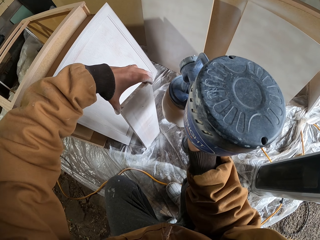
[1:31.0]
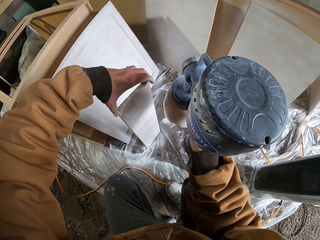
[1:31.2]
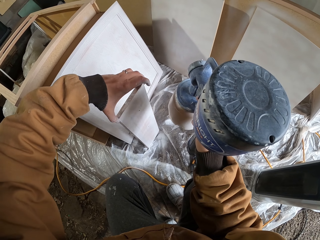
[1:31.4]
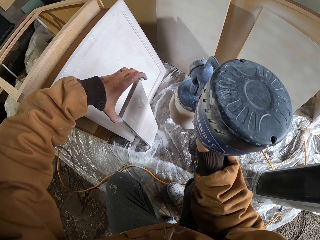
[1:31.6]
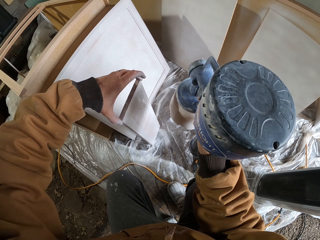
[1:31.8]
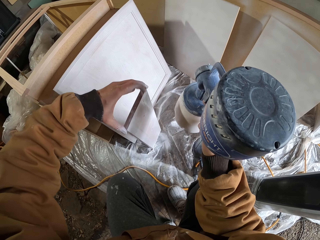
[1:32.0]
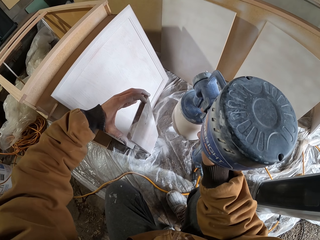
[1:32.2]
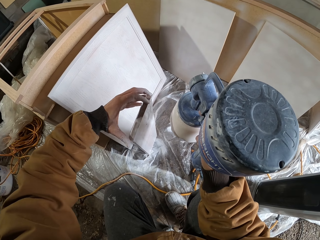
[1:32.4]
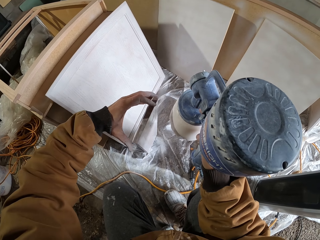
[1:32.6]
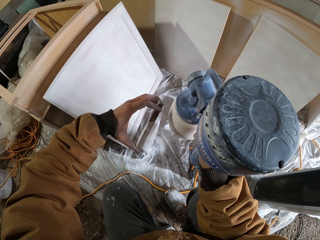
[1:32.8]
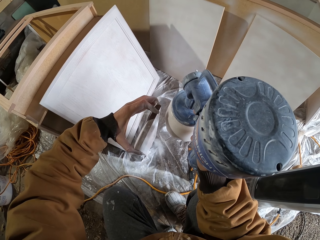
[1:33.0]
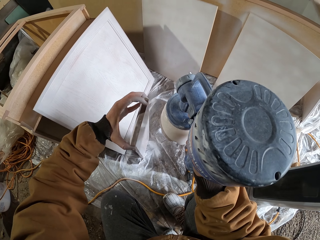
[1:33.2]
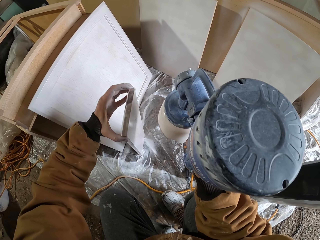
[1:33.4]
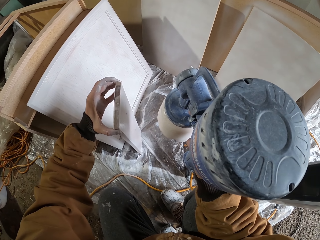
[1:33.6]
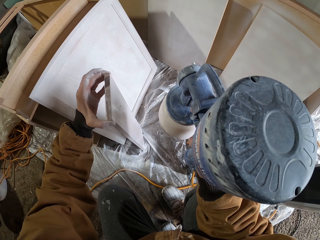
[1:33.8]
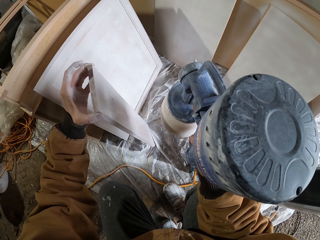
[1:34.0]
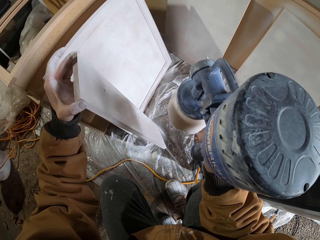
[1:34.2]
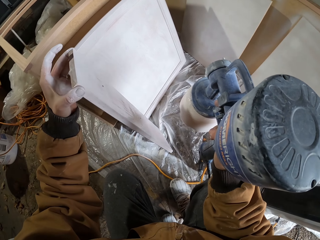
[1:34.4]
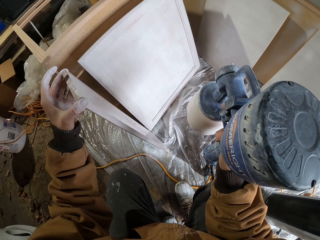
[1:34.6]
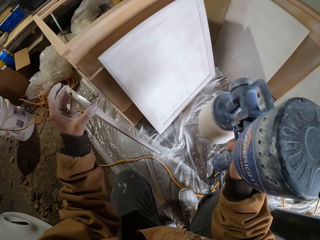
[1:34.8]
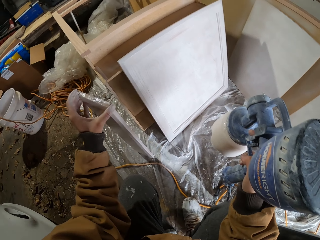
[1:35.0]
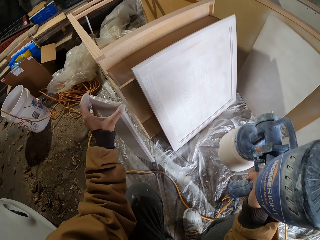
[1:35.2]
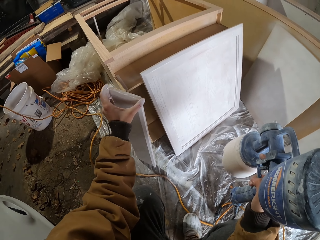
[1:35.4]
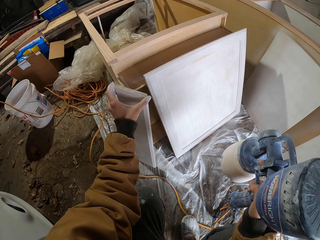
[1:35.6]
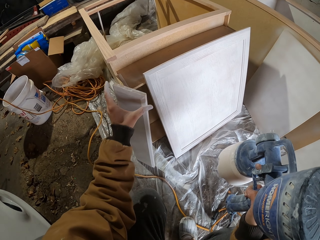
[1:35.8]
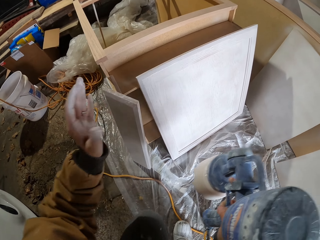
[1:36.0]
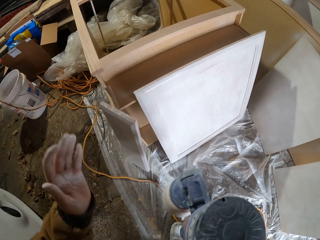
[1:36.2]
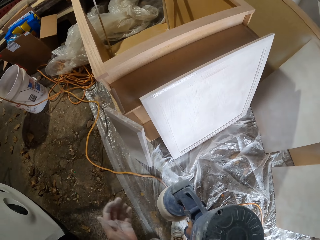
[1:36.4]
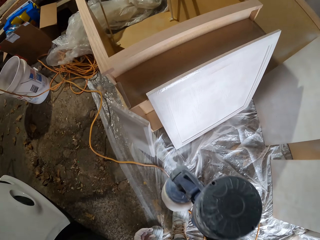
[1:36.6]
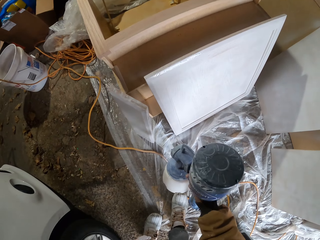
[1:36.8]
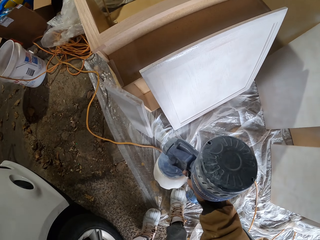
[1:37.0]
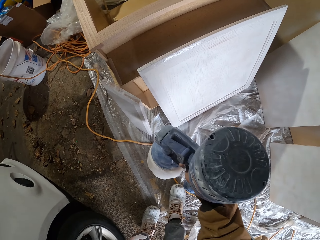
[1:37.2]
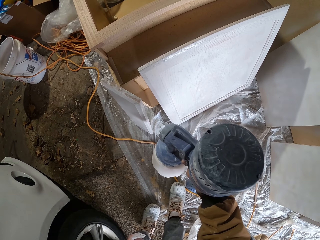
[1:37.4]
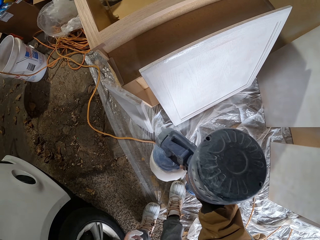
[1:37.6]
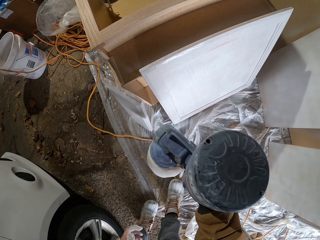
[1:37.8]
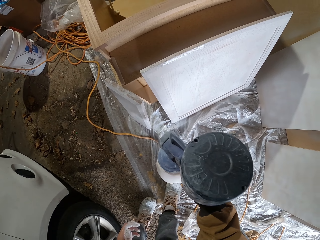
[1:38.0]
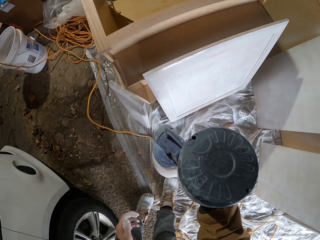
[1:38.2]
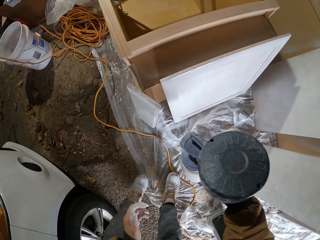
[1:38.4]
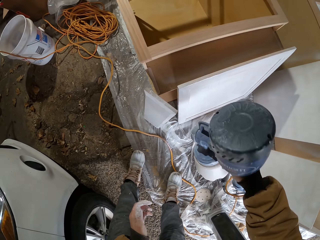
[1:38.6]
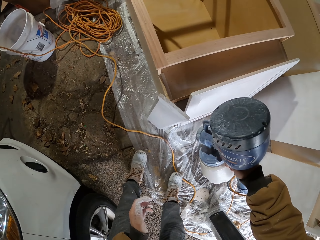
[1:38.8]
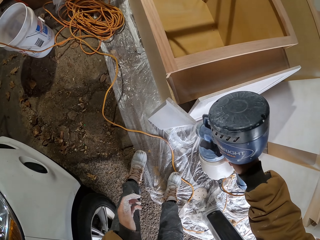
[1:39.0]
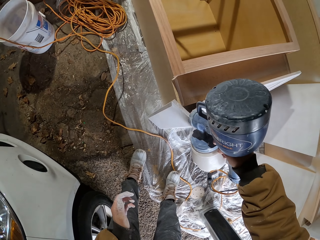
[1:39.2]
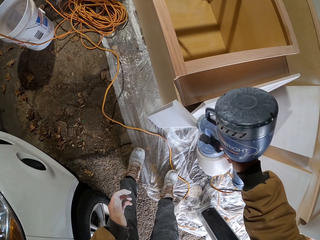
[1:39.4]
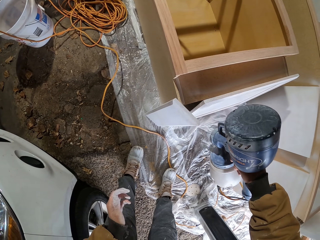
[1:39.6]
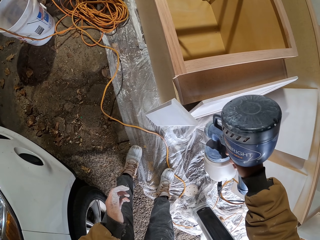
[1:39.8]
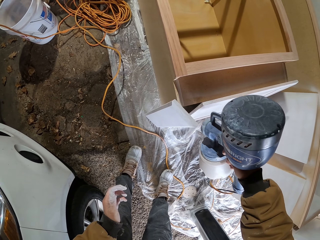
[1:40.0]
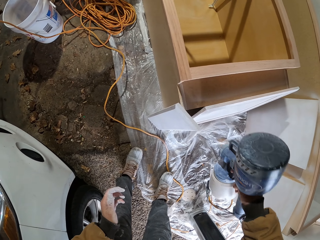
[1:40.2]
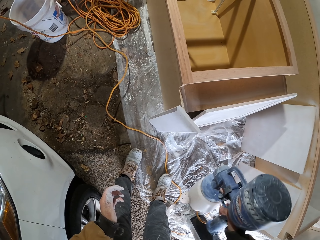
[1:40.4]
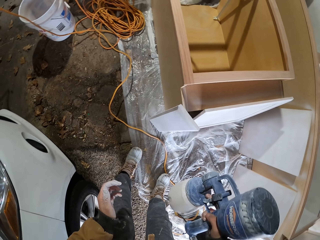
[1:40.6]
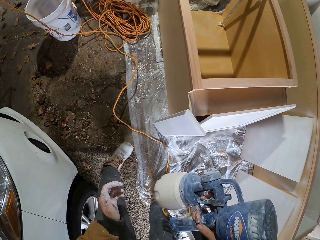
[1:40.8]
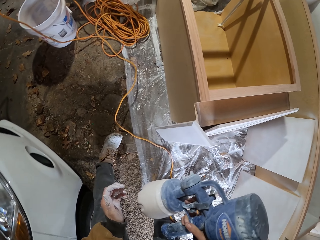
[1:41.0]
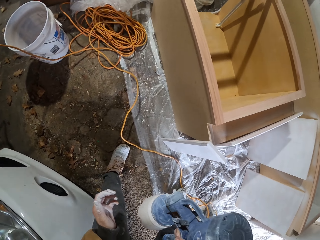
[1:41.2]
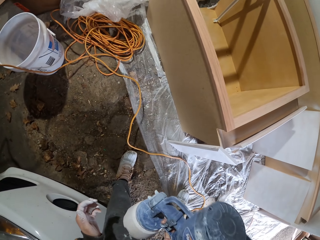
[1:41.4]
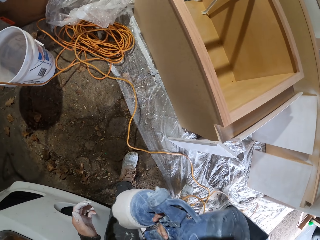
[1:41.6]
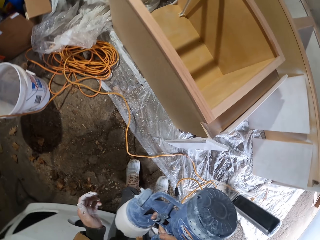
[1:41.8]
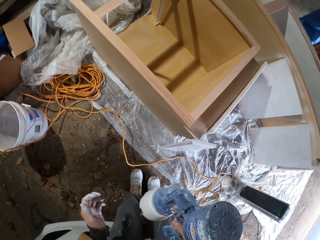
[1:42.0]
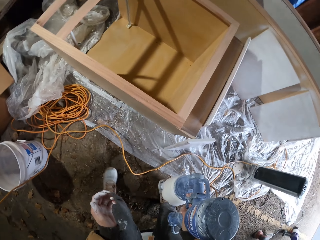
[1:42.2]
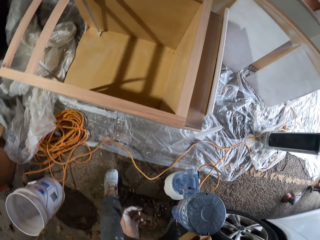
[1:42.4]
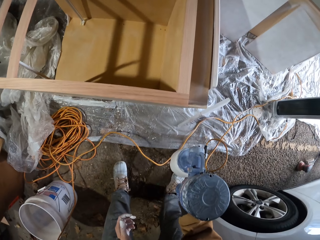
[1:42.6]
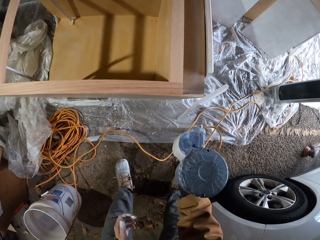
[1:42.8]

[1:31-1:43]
The camera wearer lines the wood against other wood. They carry the wood piece aside.

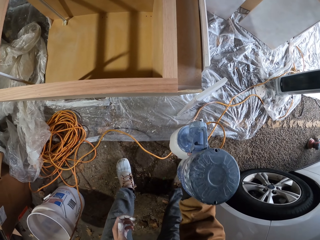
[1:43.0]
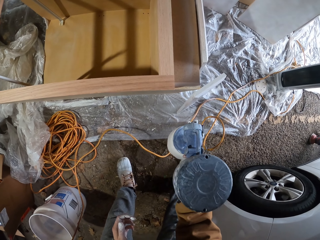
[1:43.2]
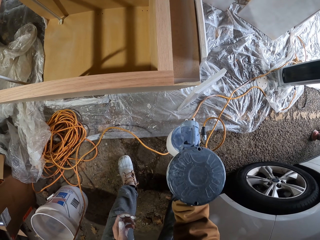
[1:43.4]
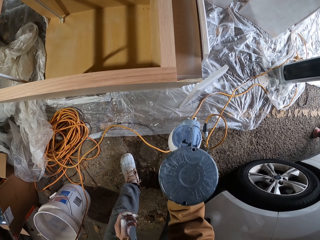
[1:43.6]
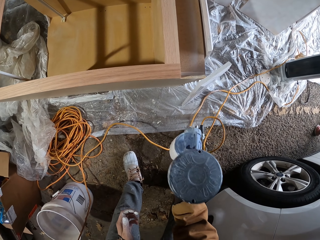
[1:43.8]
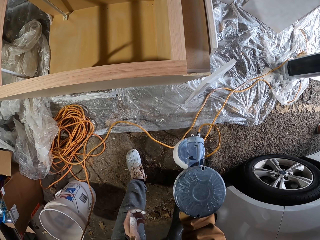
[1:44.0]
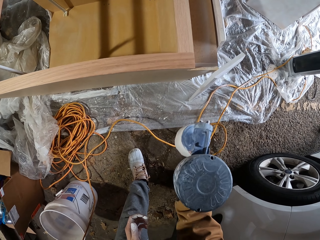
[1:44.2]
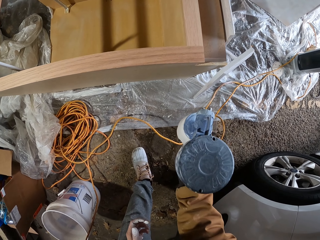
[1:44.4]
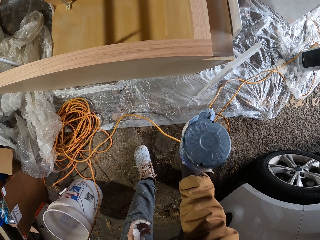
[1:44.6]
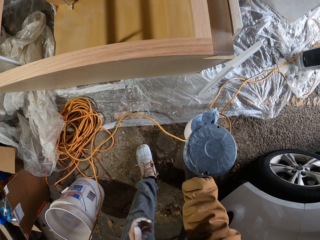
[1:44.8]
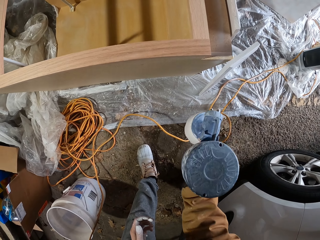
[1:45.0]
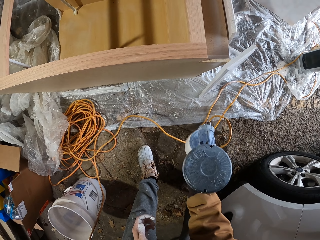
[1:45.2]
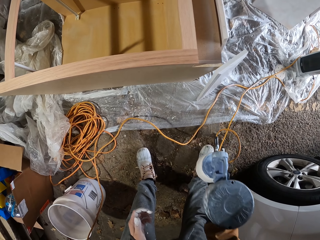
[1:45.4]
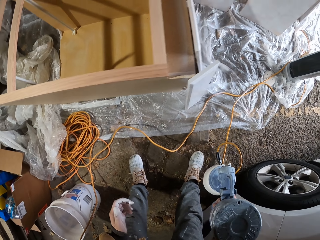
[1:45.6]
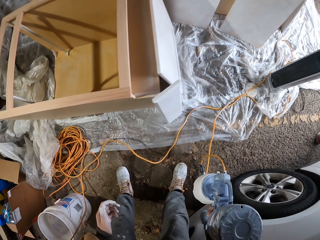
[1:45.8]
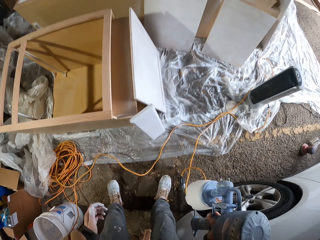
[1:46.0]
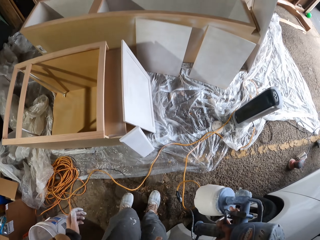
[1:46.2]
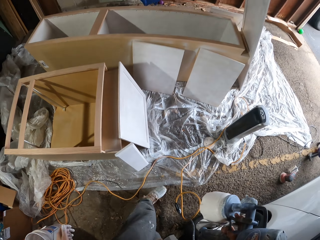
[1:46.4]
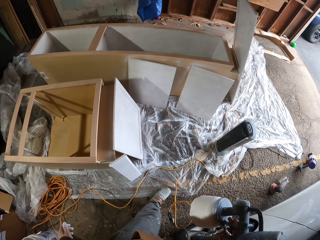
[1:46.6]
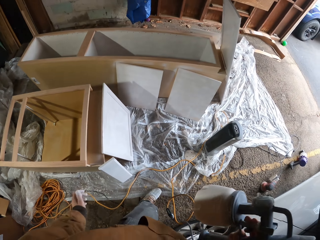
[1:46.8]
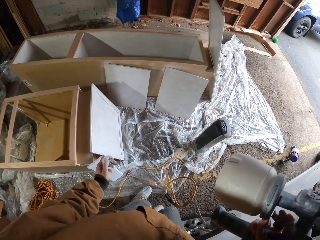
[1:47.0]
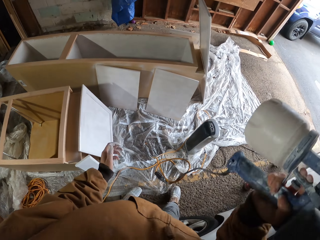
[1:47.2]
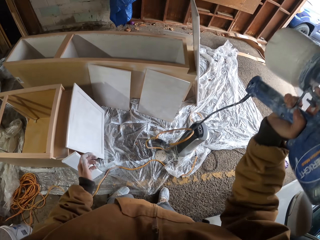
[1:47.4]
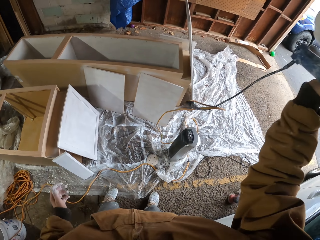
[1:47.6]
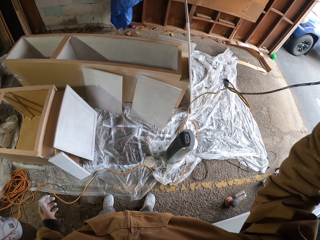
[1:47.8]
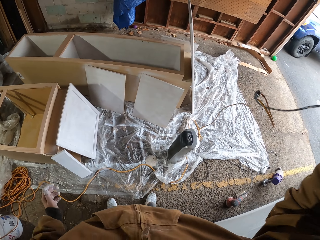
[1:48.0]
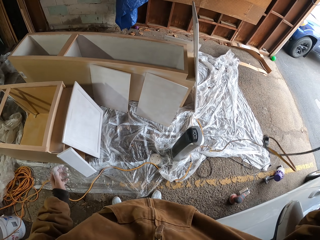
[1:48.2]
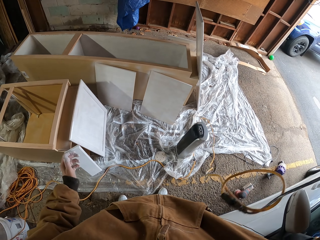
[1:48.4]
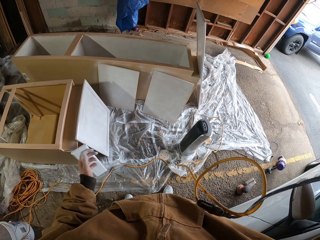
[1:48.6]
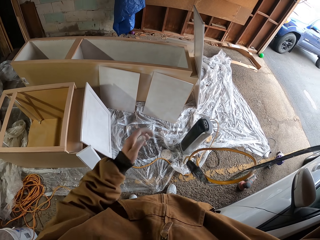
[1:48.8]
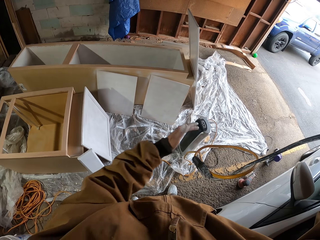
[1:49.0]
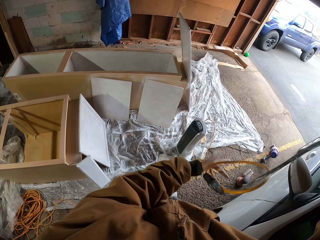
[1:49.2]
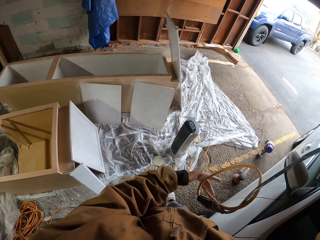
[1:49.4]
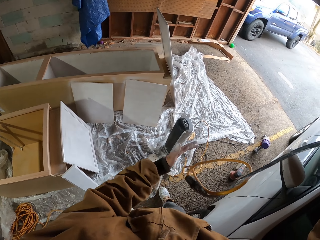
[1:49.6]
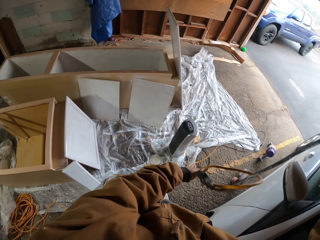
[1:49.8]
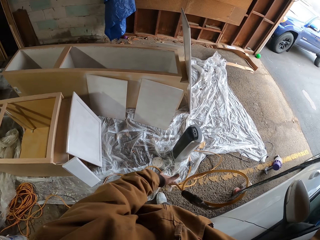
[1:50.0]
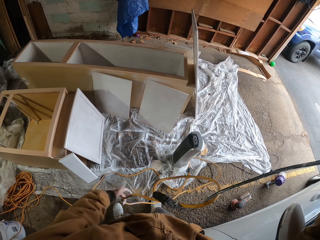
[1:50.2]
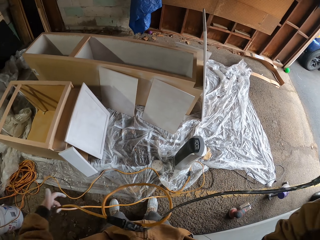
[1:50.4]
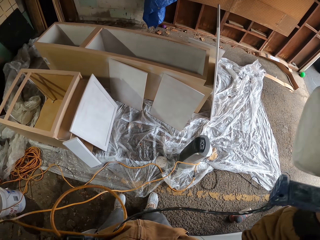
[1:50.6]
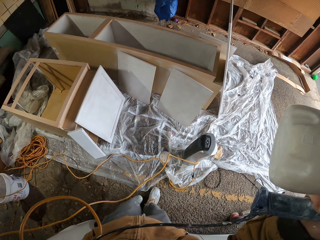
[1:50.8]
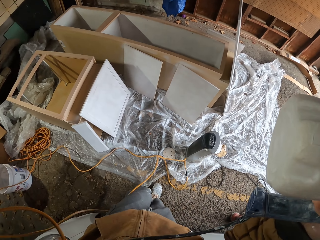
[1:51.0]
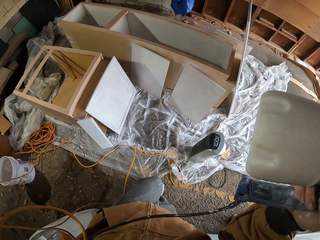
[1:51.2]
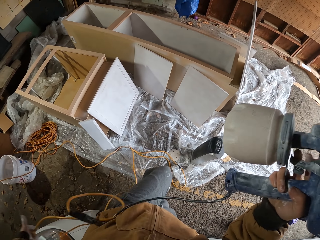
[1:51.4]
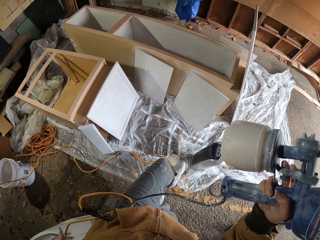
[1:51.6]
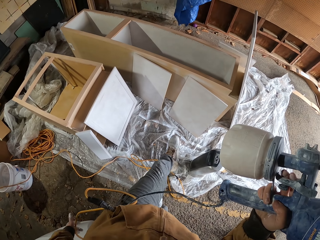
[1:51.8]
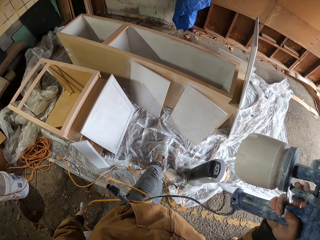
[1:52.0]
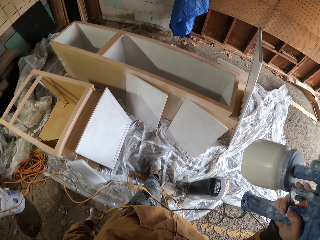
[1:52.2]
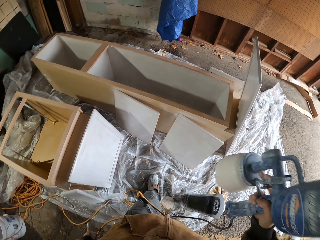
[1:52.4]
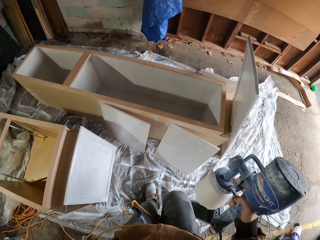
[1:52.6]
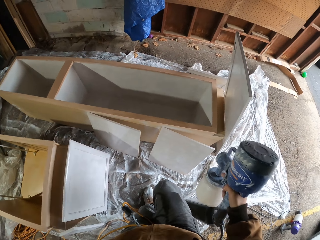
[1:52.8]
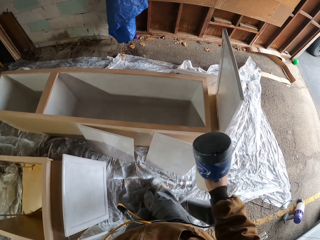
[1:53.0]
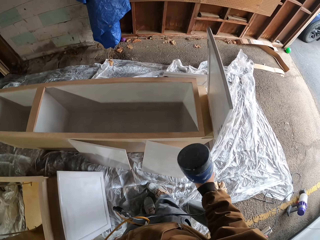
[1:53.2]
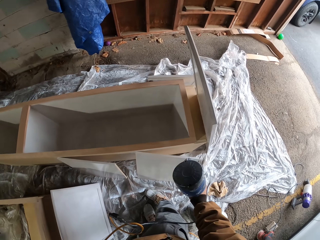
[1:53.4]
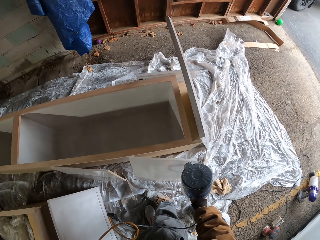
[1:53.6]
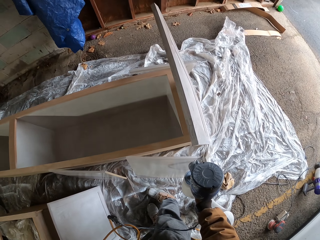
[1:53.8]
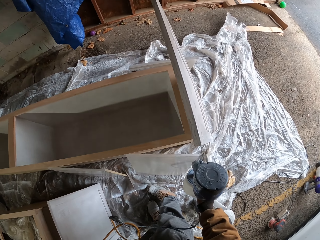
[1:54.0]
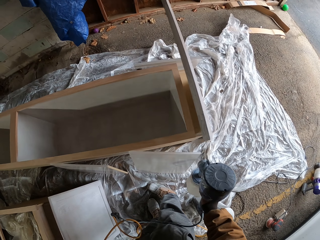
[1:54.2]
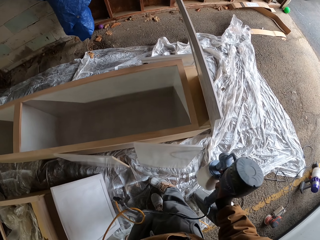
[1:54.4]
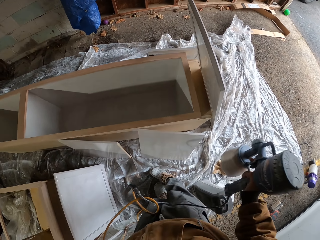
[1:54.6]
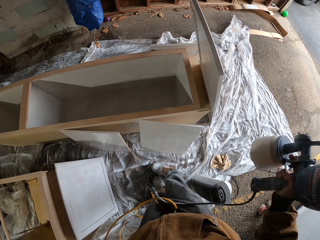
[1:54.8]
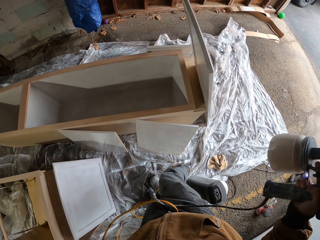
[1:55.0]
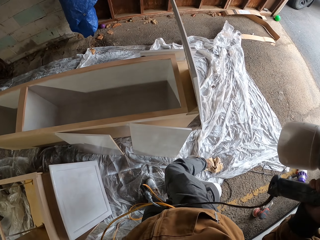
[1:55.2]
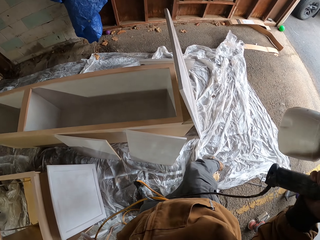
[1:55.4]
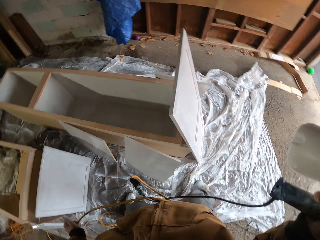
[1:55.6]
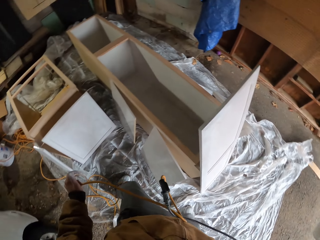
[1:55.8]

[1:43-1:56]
The camera wearer sprays on the wood piece. They lift something up. They touch the wire. They move the spray gun cable. They spray on the wood piece.
